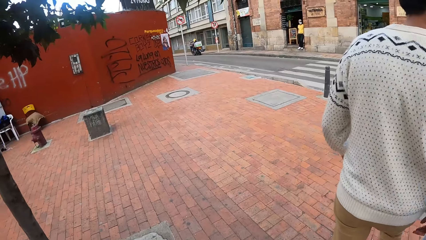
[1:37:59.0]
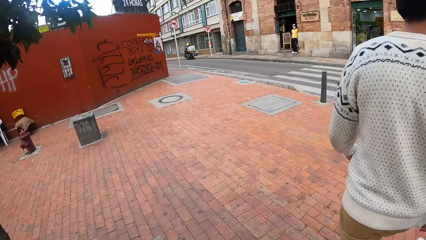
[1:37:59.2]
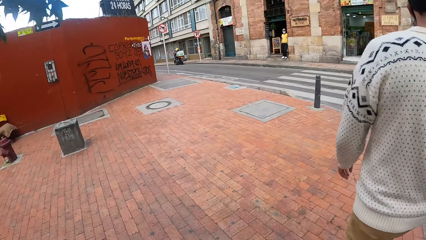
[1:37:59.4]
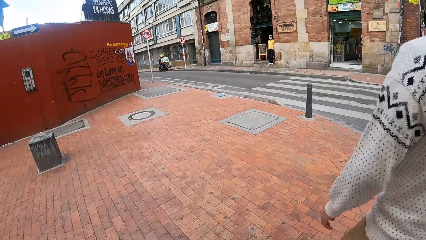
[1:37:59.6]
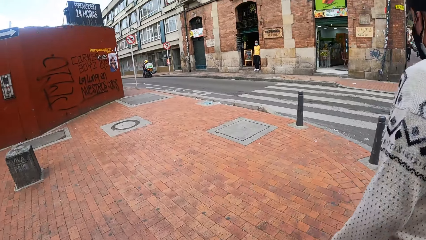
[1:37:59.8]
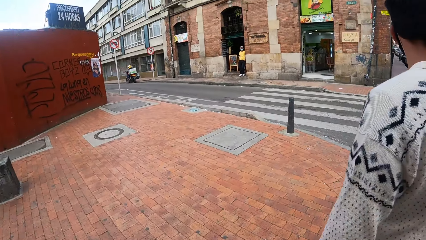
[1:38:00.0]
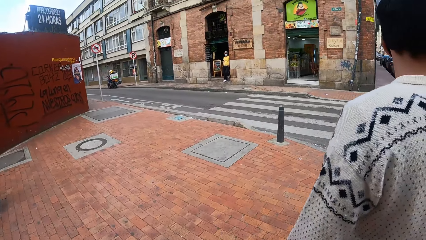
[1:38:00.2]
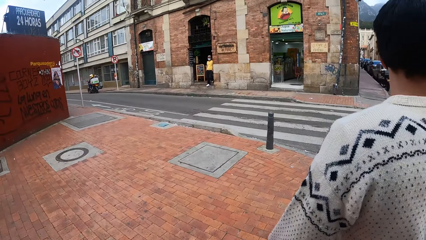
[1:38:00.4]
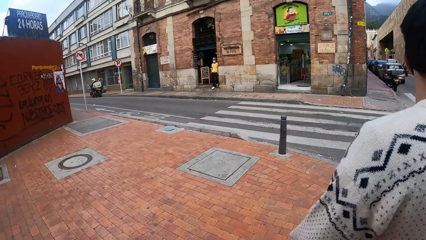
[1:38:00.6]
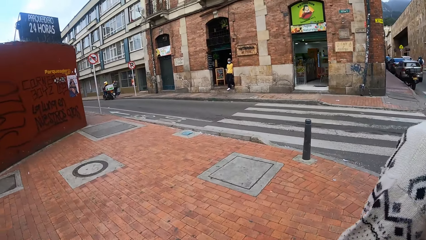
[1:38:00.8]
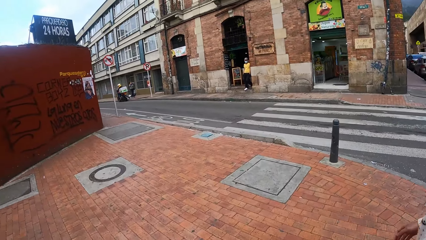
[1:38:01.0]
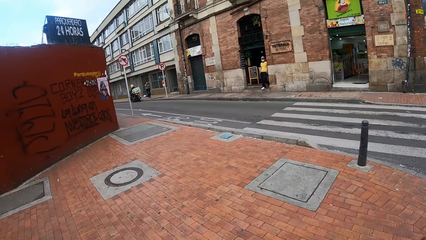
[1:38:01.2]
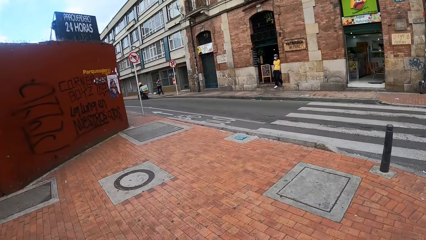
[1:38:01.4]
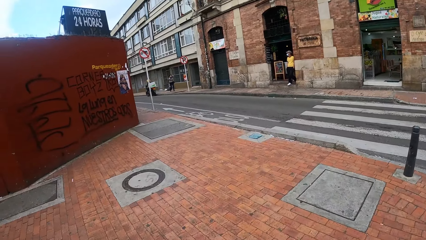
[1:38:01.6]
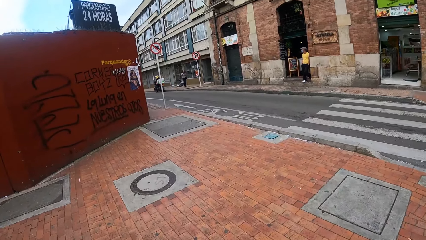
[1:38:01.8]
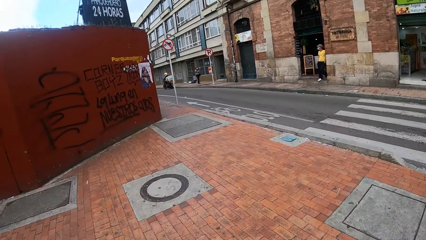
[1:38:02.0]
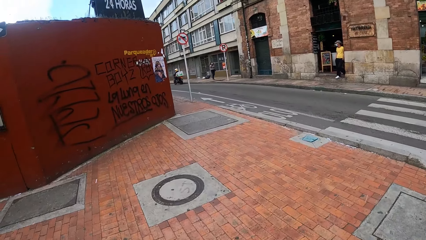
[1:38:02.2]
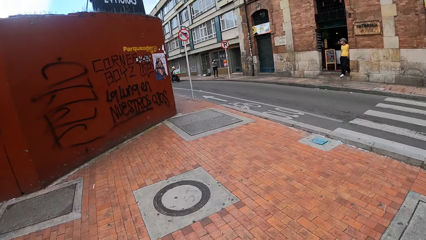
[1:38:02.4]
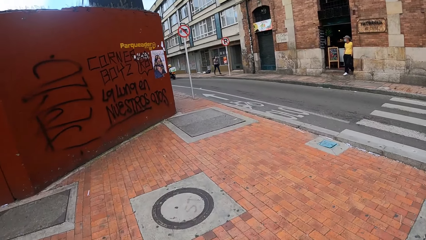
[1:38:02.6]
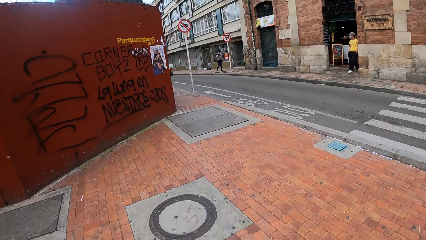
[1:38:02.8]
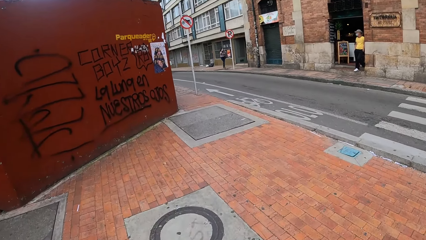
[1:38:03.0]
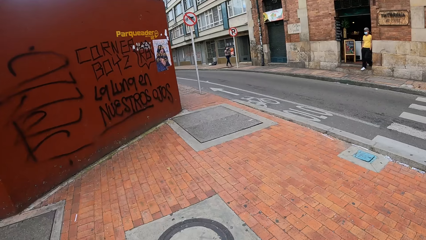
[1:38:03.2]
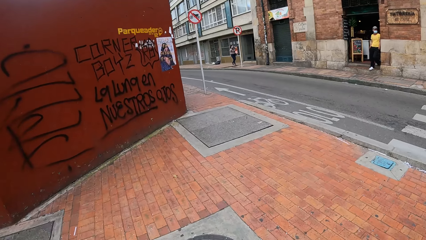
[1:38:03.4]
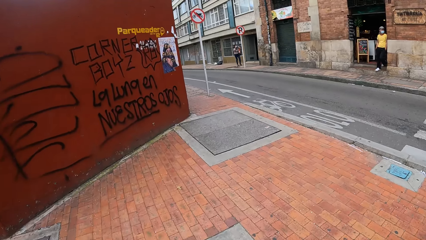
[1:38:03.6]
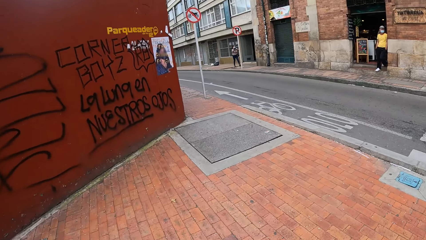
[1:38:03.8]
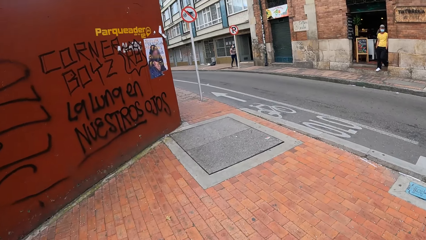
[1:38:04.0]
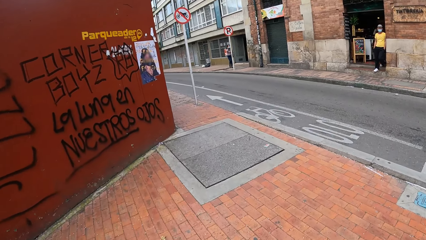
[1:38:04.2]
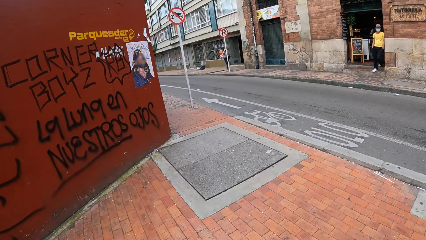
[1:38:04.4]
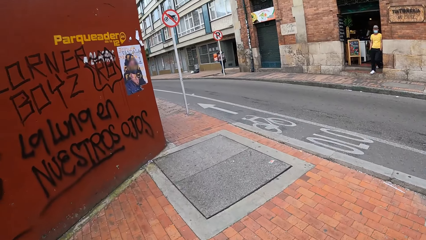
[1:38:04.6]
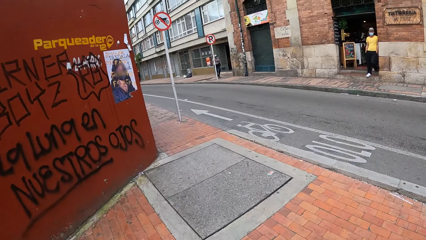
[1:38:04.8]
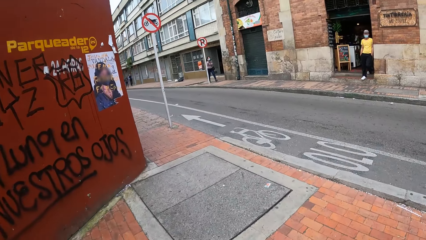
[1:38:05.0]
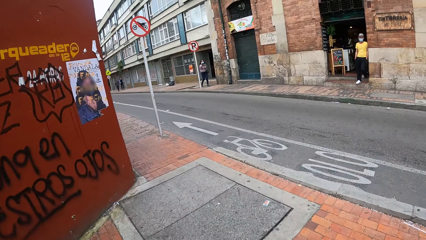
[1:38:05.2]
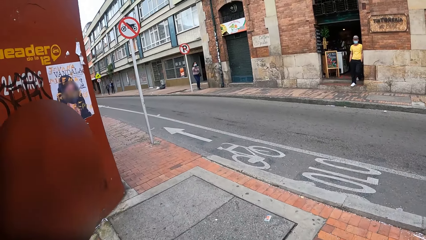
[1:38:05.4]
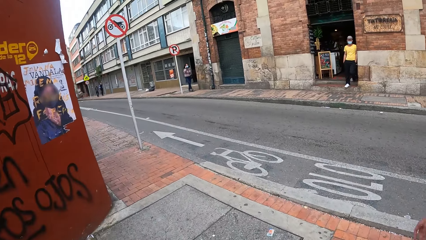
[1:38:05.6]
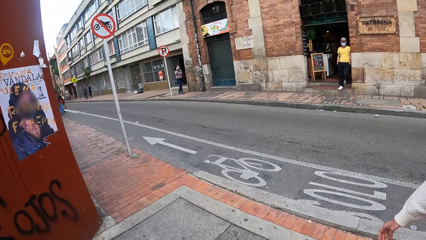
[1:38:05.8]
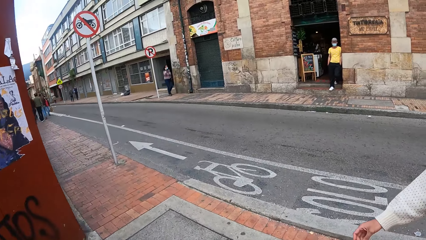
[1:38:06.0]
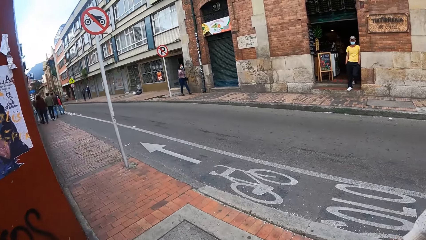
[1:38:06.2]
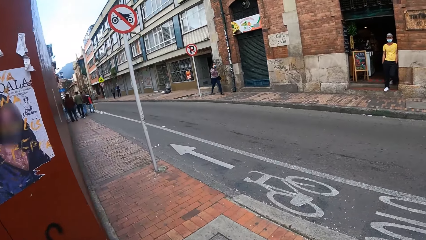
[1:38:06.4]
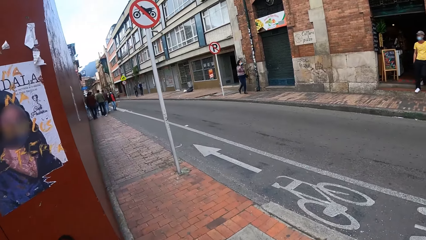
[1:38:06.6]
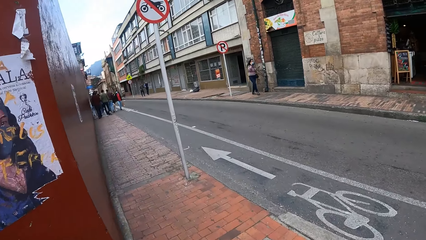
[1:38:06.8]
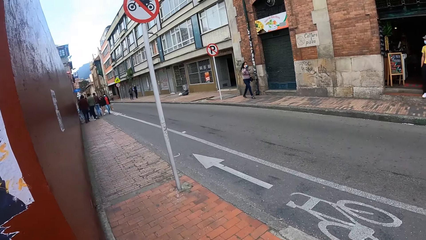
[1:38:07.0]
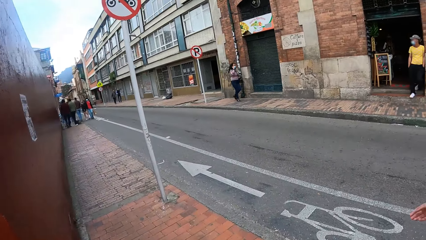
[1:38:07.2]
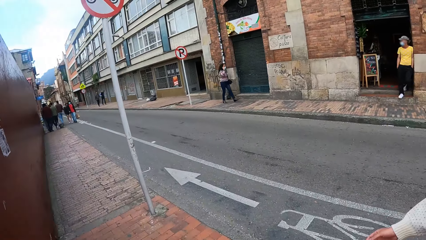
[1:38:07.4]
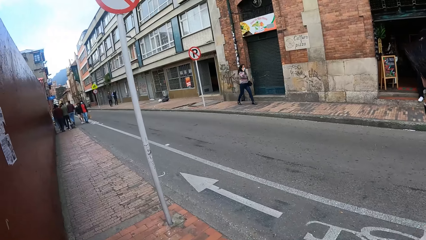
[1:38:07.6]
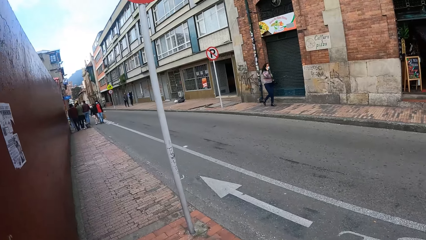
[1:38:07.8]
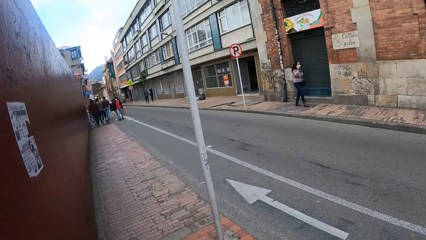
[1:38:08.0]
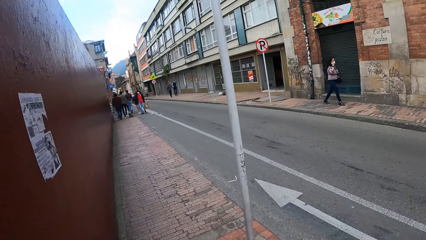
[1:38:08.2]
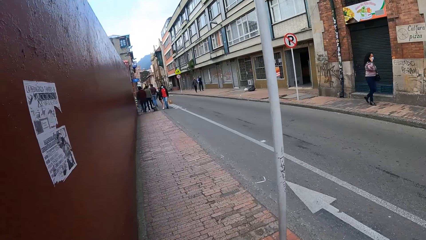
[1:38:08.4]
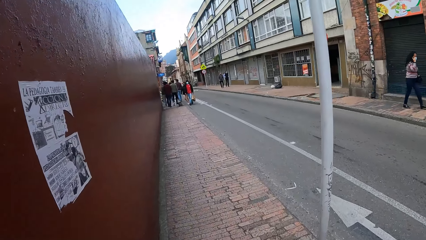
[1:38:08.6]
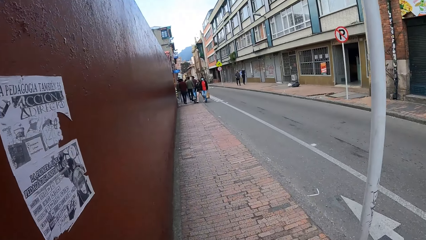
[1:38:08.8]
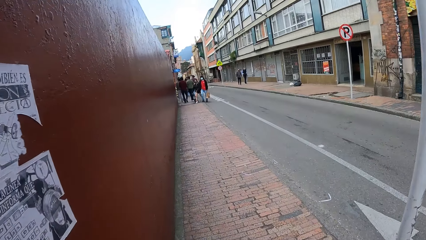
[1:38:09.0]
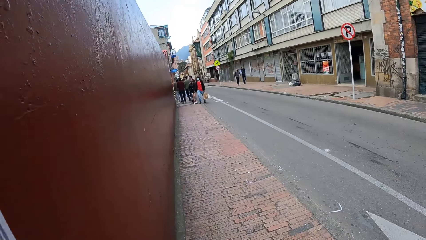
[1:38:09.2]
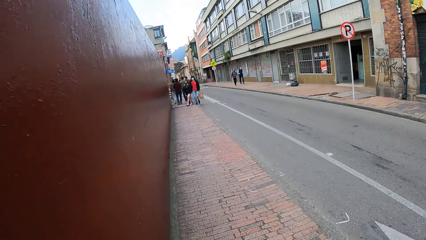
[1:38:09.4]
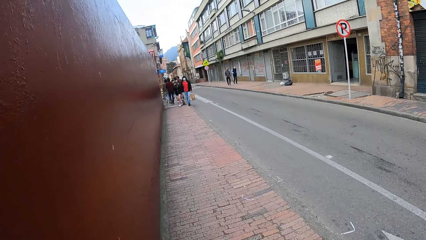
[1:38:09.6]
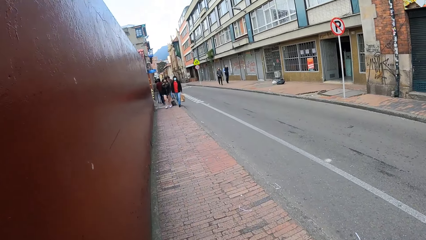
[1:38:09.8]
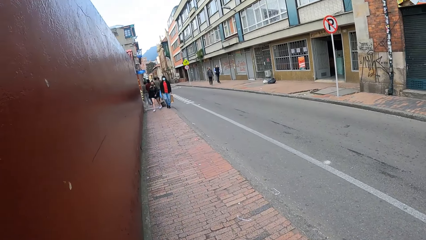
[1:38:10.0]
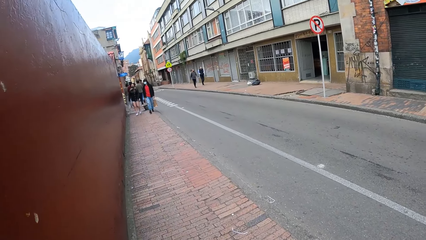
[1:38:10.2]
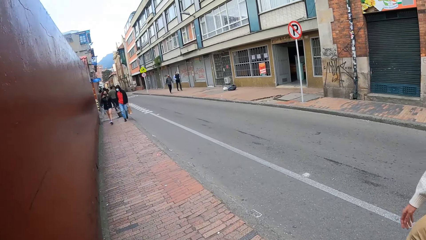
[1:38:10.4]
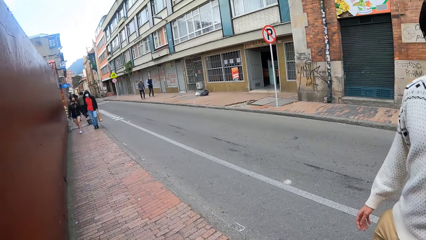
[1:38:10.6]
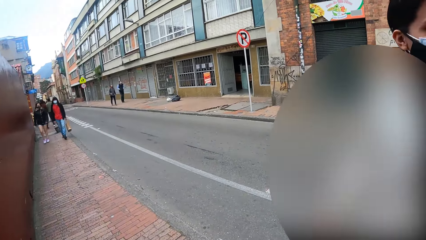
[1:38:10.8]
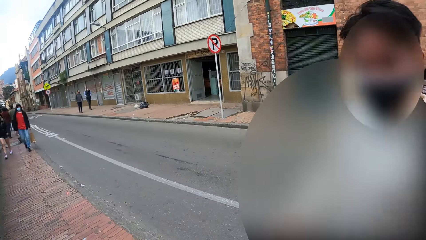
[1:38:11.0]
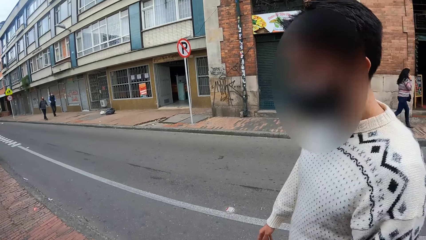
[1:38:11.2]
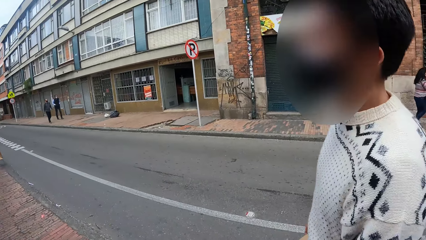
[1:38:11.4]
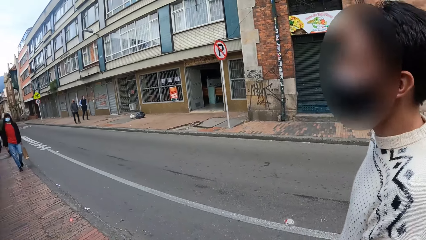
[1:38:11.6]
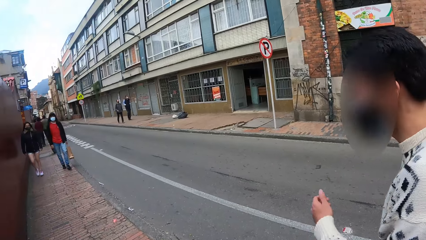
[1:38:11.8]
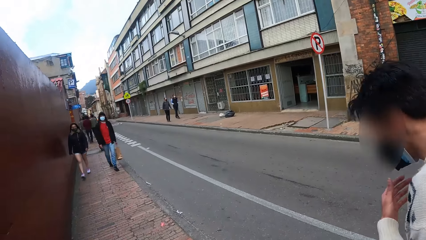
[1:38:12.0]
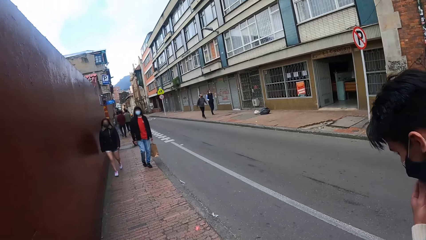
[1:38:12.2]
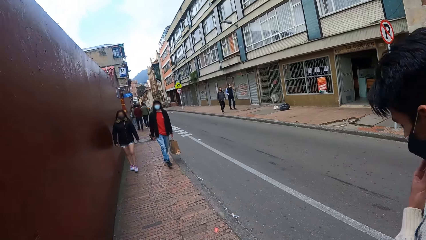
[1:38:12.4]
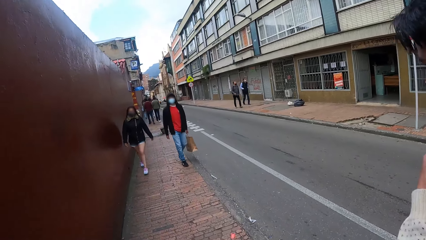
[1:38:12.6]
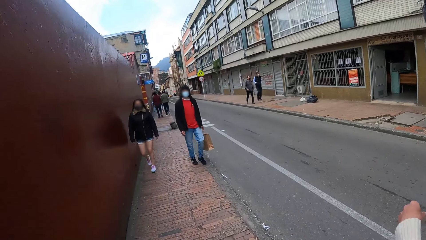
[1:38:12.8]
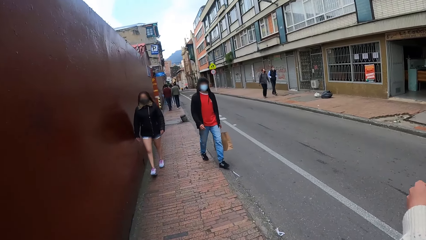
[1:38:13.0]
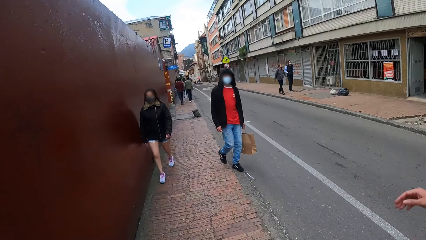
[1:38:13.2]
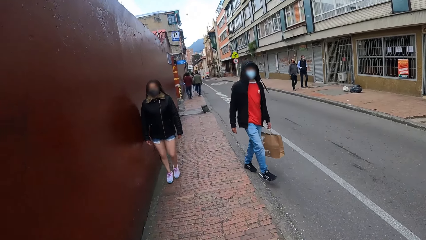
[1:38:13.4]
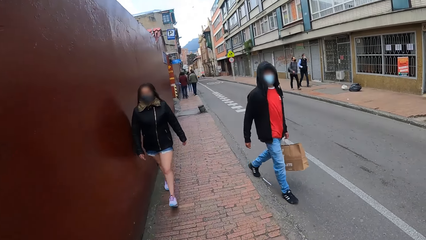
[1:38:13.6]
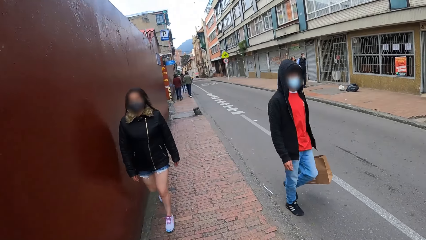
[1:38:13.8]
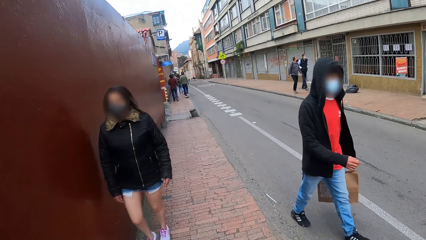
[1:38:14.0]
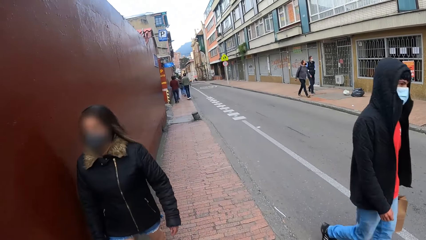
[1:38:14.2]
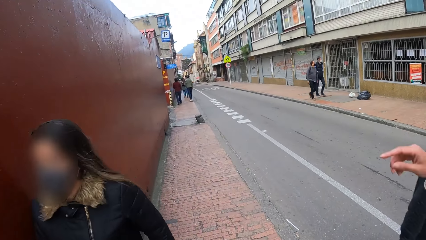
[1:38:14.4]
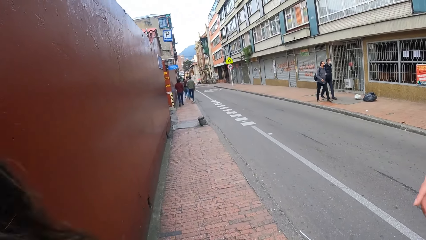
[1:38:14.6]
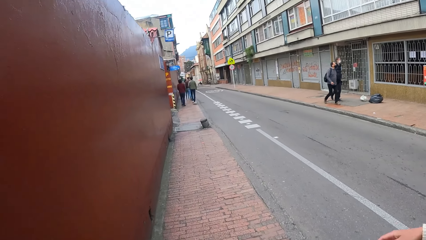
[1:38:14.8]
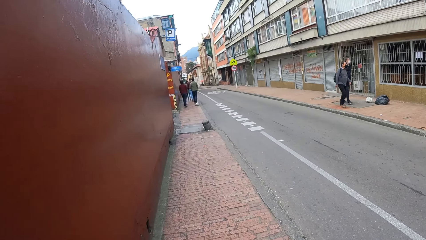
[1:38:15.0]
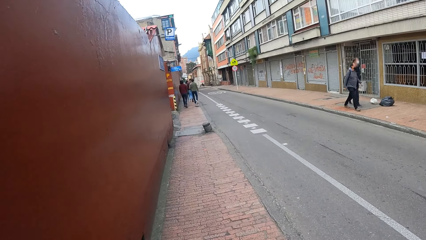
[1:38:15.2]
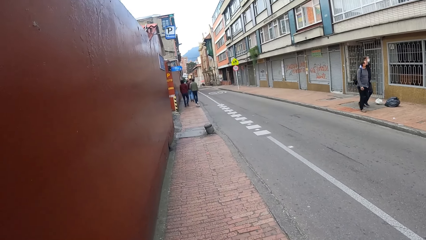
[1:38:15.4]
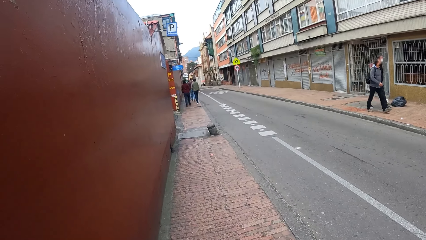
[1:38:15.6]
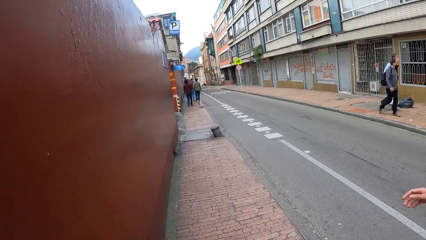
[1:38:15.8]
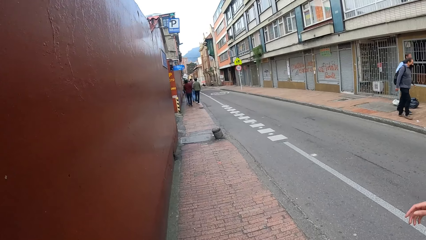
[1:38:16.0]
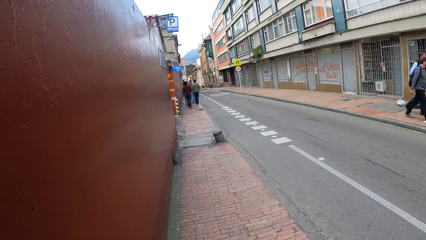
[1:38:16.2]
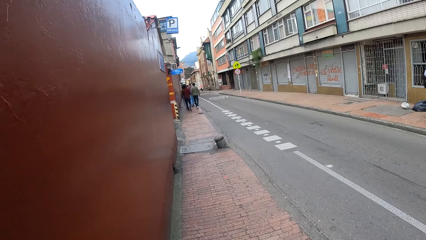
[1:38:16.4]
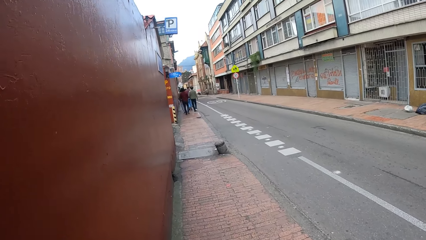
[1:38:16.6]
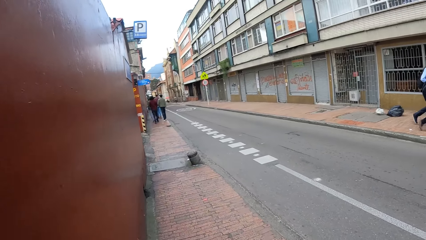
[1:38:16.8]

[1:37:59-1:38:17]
The camera wearer walks on the walkway. A man walks on the walkway. The camera wearer looks around. They walk on a pavement. They read writings on a wall. They walk on the pavement. They look at another man. The first man touches his nose mask with his left hand and walks on the road. The camera wearer looks at pedestrians. They walk on the pavement.
